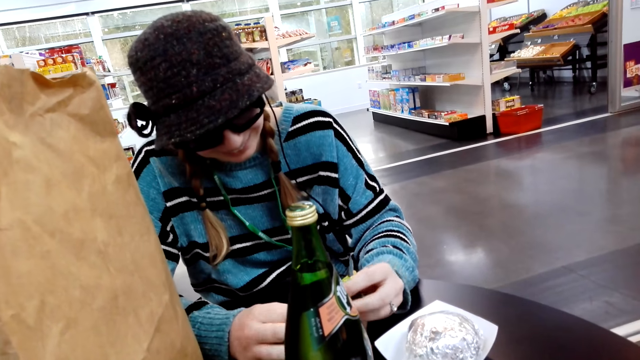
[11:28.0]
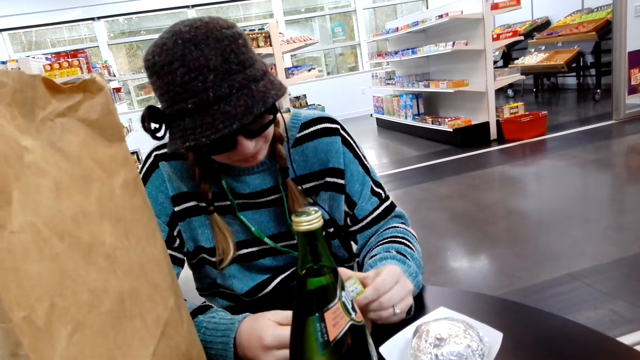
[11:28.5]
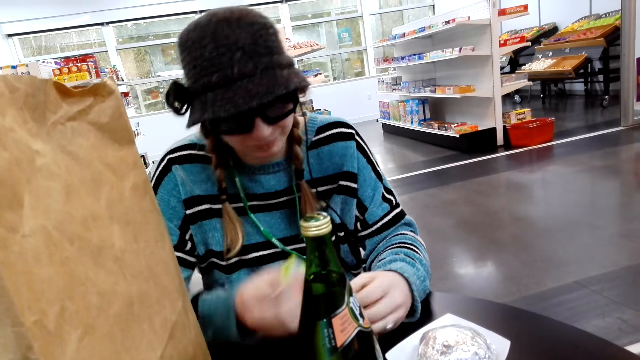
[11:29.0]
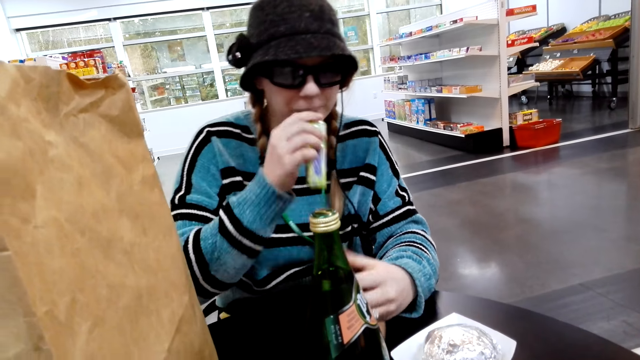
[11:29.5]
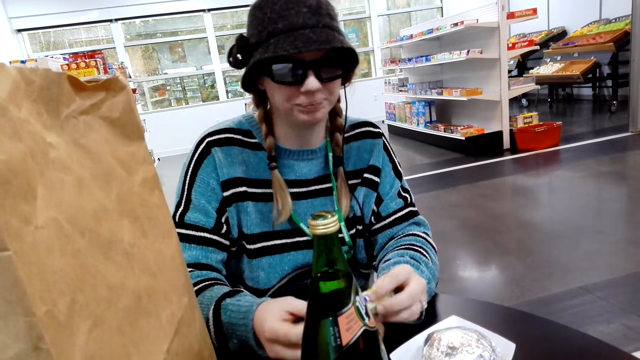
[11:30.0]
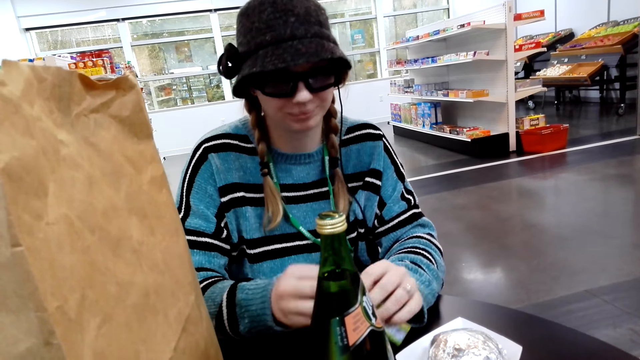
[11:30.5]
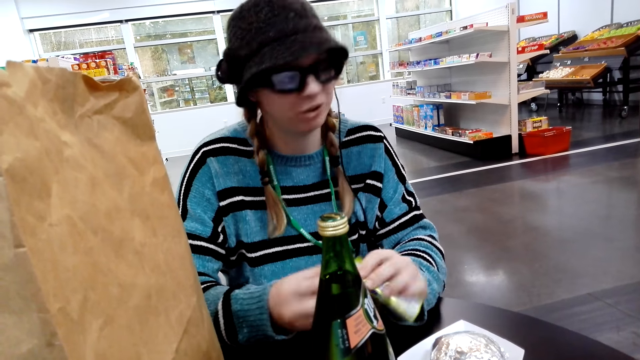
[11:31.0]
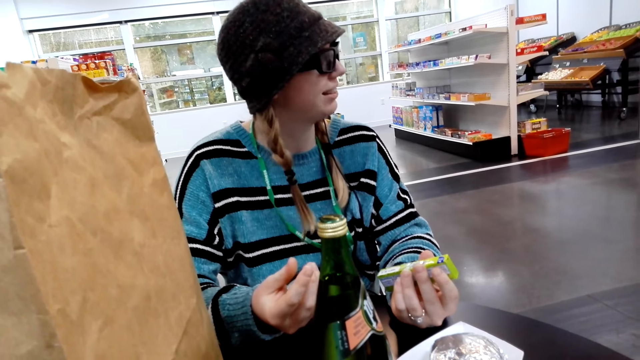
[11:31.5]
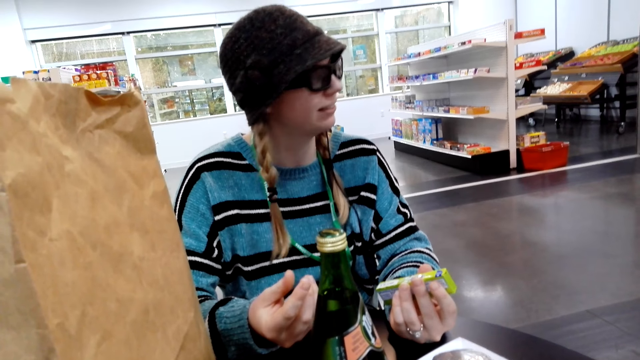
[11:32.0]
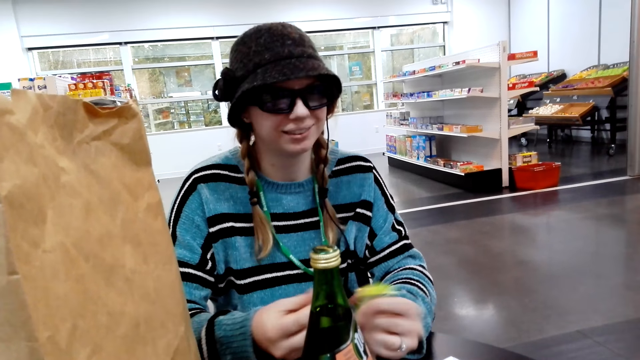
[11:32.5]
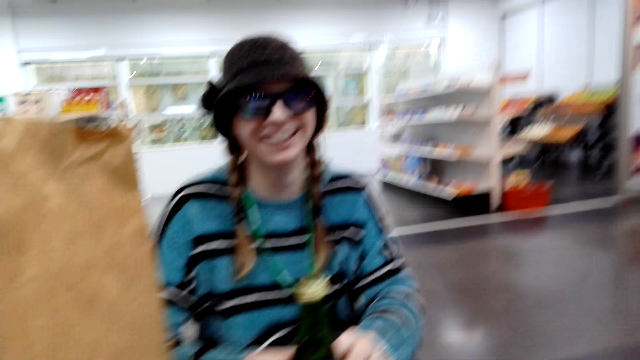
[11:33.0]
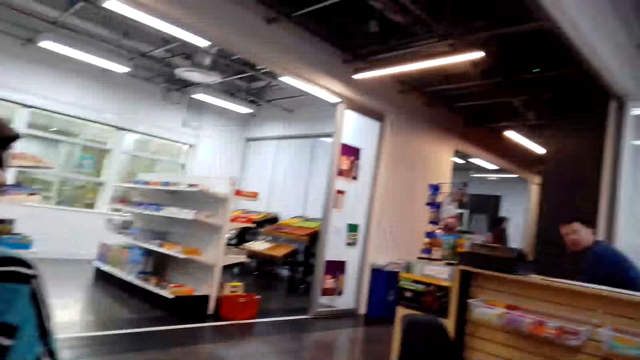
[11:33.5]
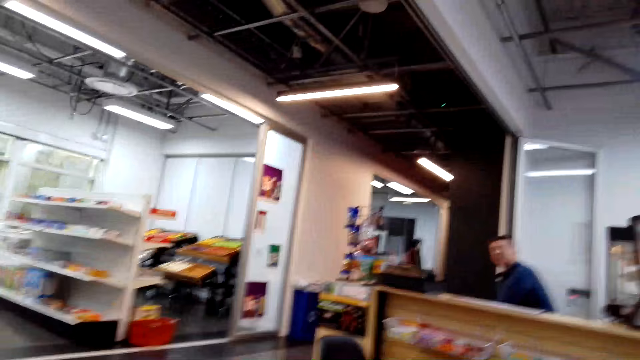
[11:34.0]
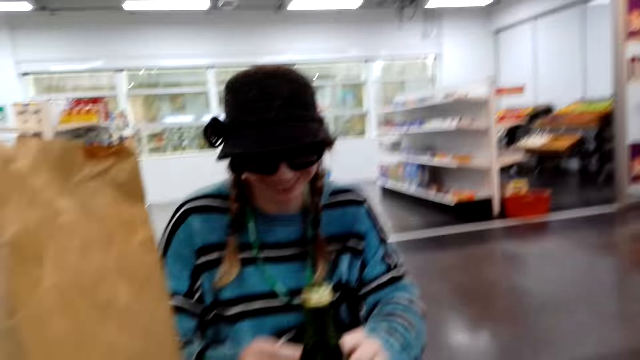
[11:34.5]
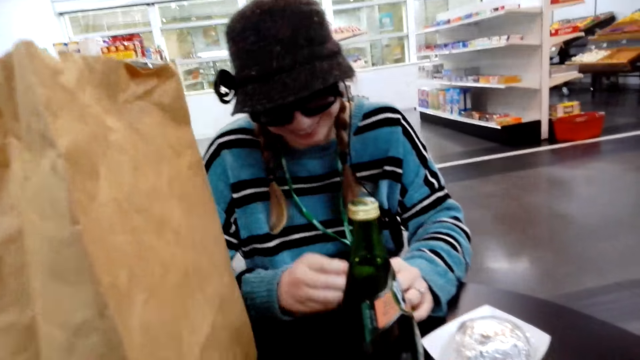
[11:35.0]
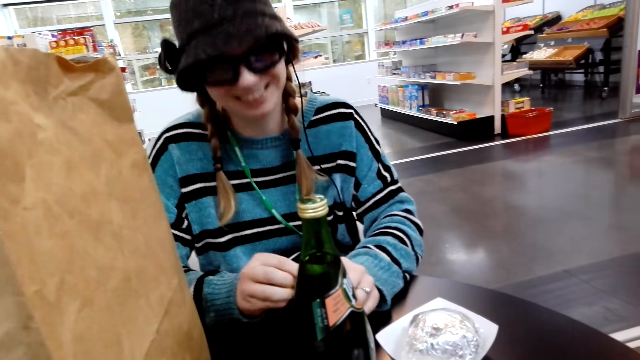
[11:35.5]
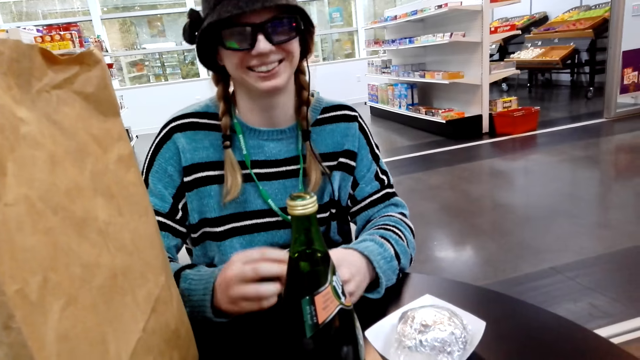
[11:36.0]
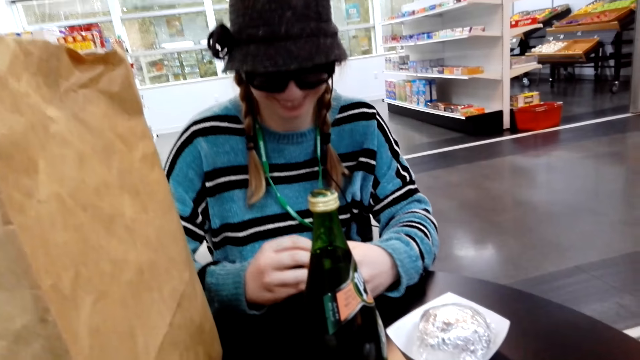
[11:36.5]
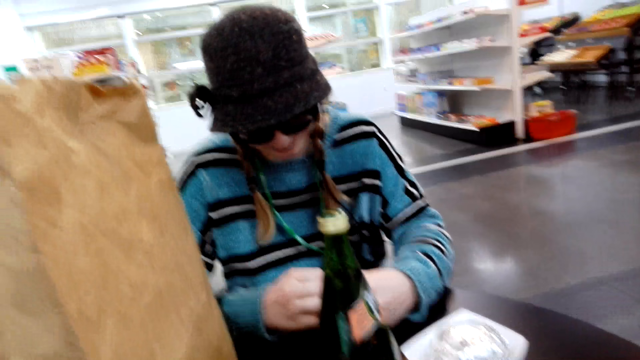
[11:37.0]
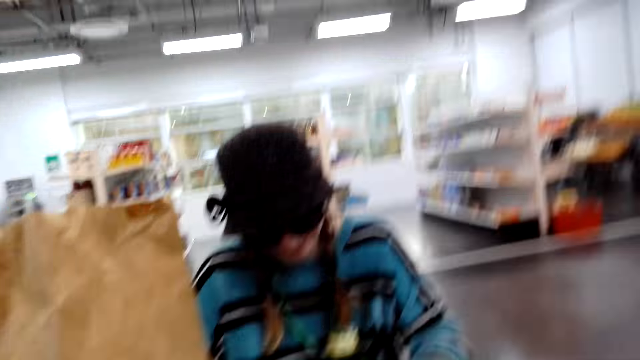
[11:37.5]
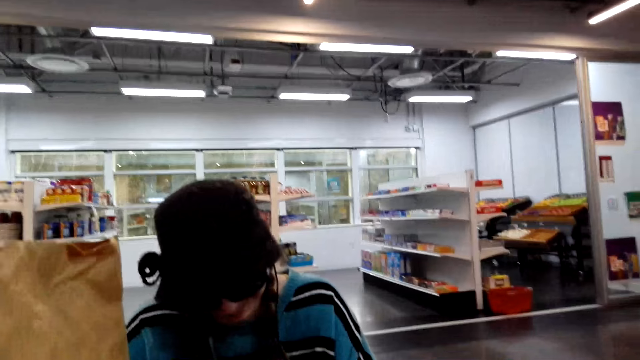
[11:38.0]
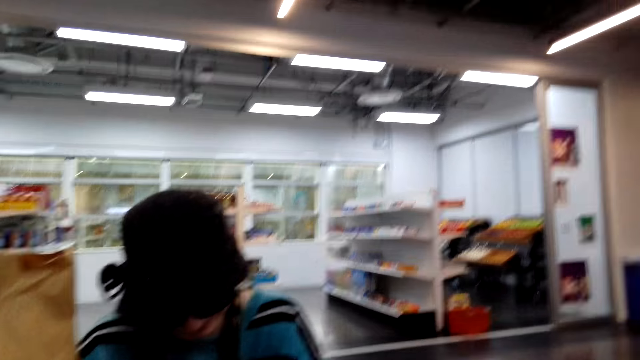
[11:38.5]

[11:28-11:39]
A person holds the box with the left hand. The person holds the sachet with both hands.

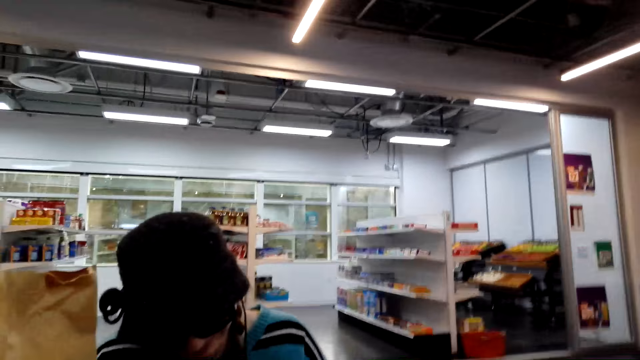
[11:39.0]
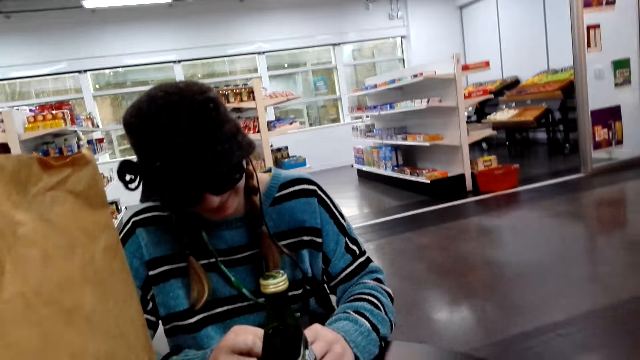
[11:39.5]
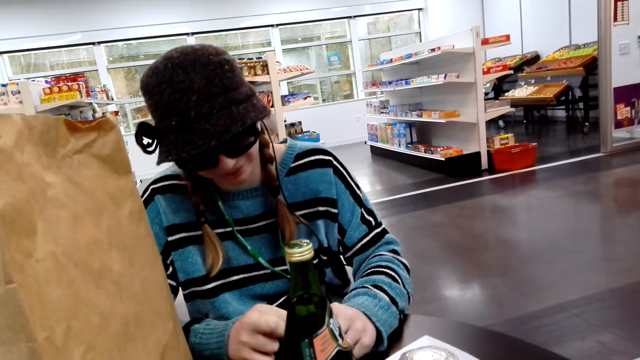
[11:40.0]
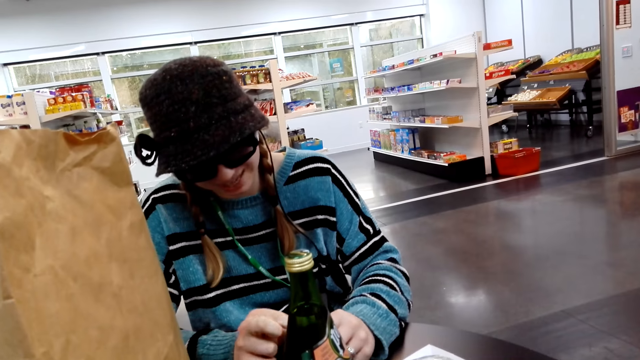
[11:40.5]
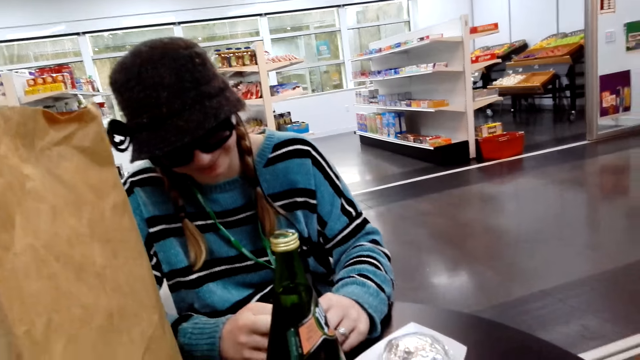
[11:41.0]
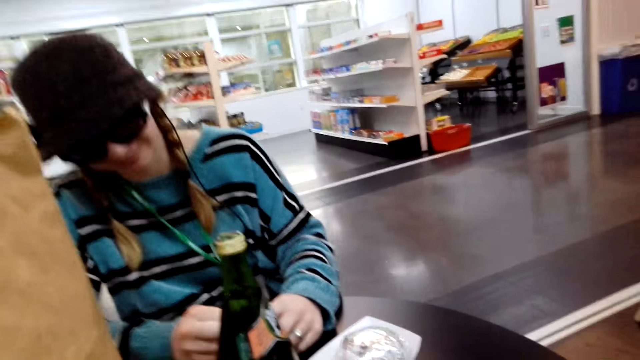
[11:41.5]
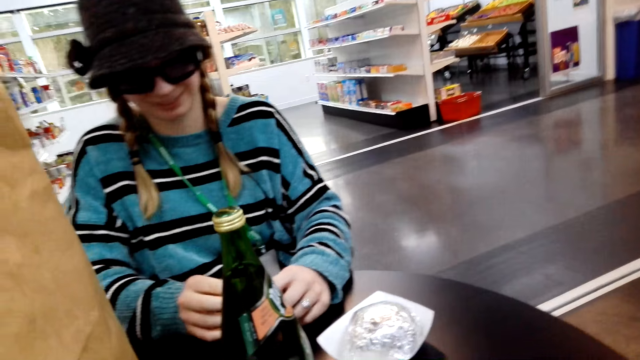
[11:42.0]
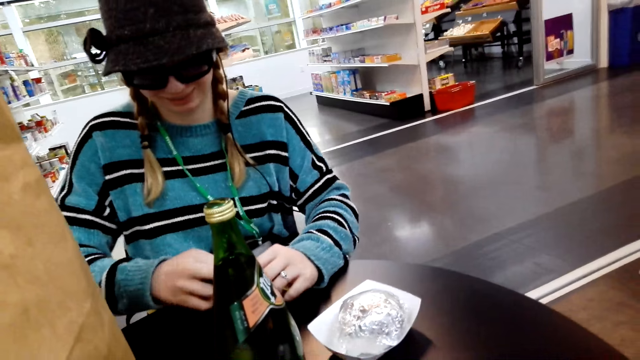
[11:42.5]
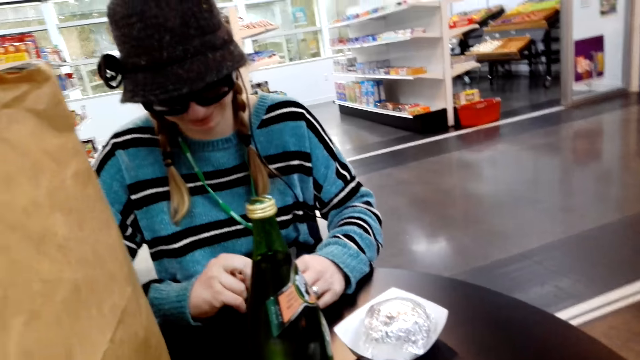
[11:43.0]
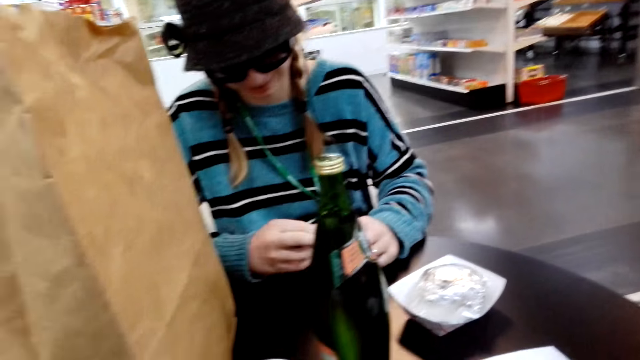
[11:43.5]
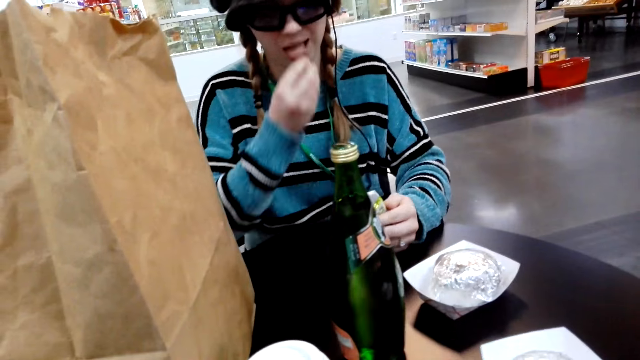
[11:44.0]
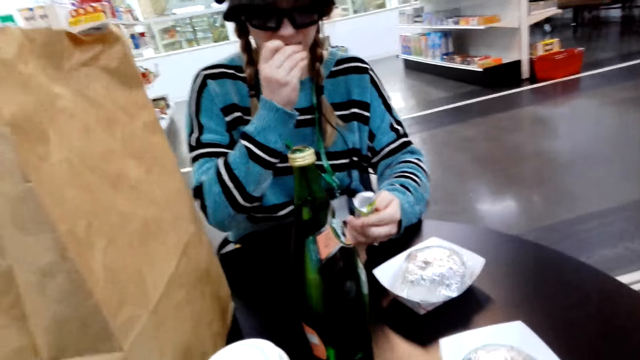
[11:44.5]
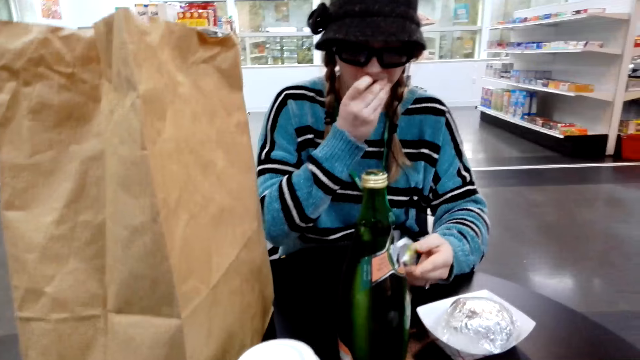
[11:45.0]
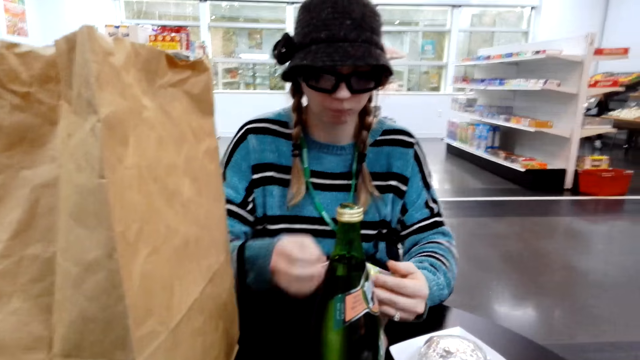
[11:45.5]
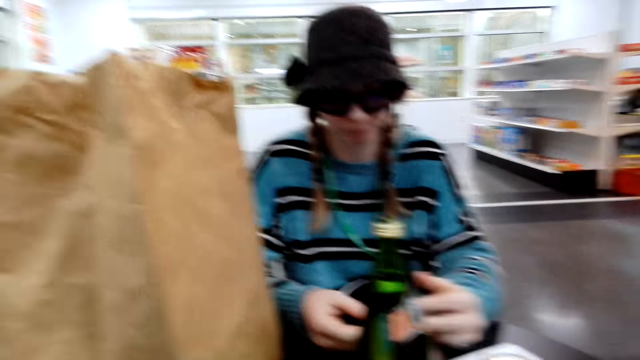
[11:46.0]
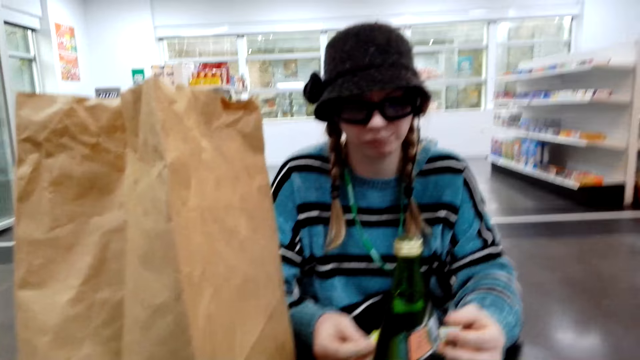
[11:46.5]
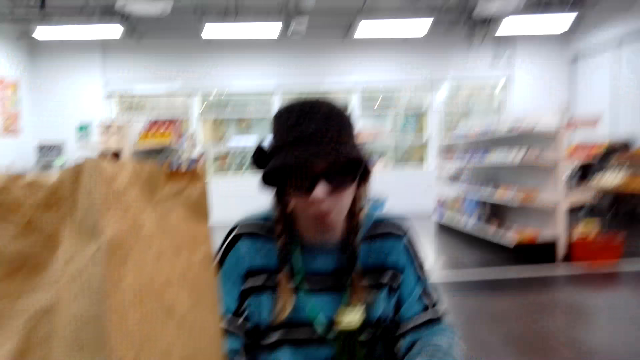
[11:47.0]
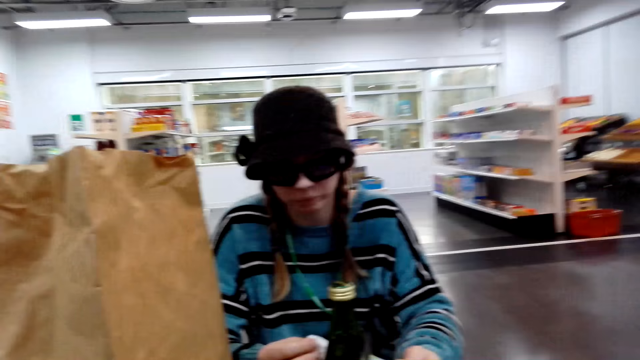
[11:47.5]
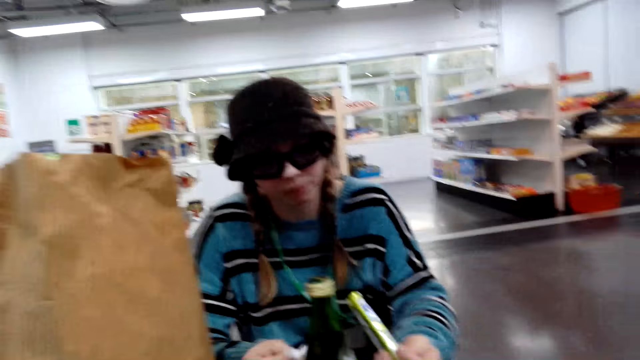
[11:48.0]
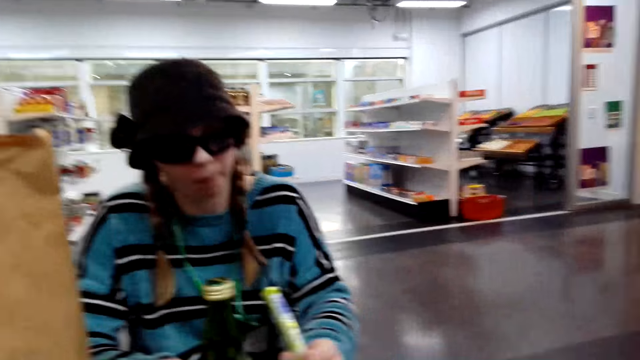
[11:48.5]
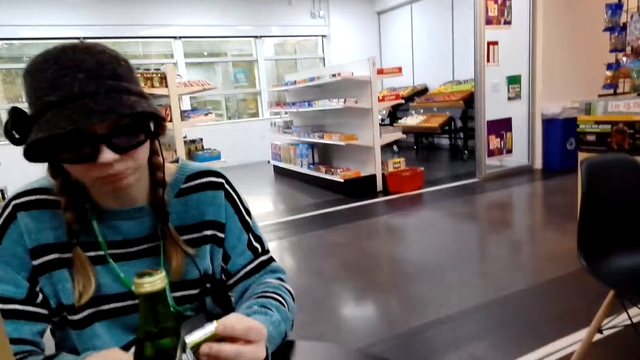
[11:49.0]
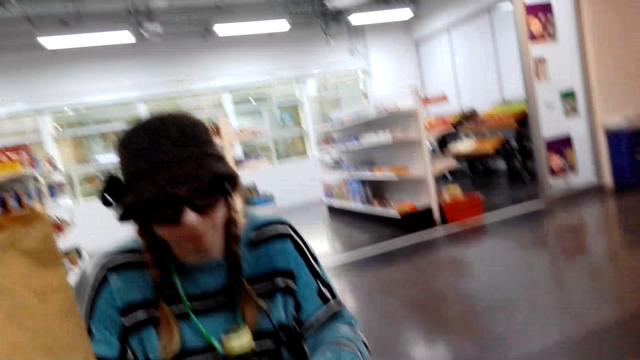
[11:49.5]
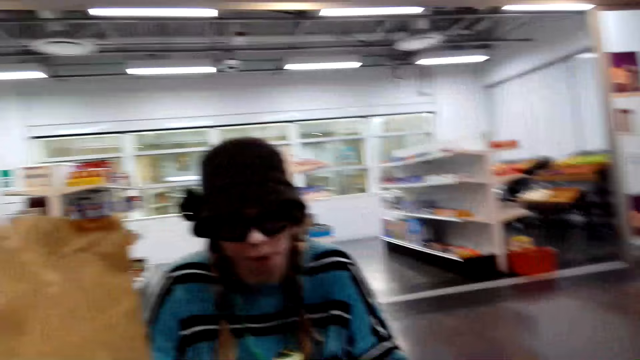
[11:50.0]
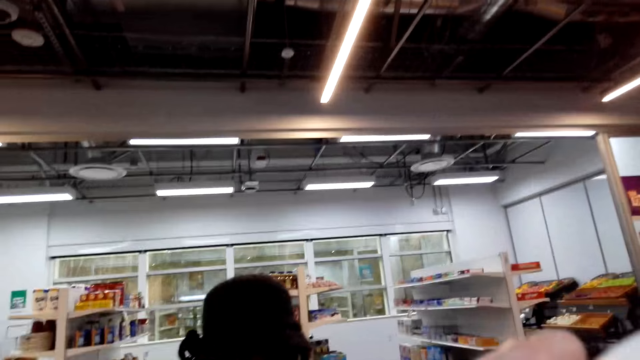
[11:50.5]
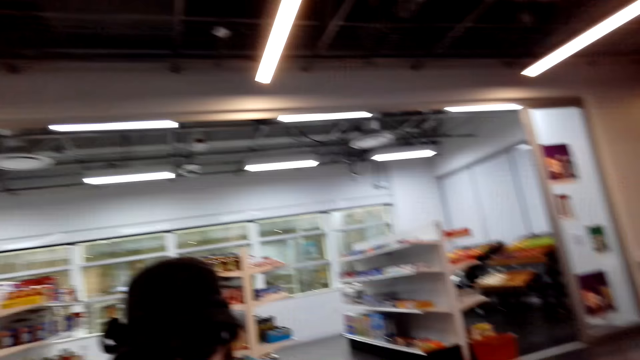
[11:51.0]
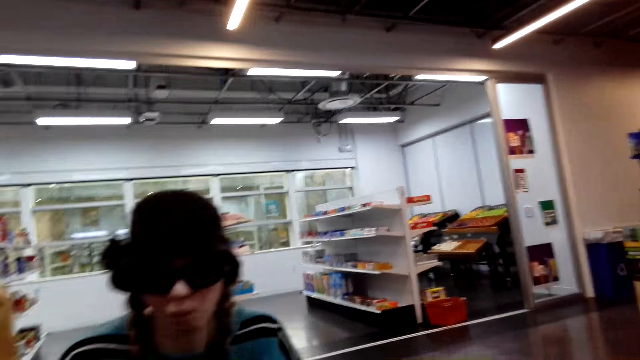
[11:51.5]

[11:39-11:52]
A lady opens the box. The lady puts the chewing gum in the mouth. The lady eats something. The camera wearer drinks from a container.
